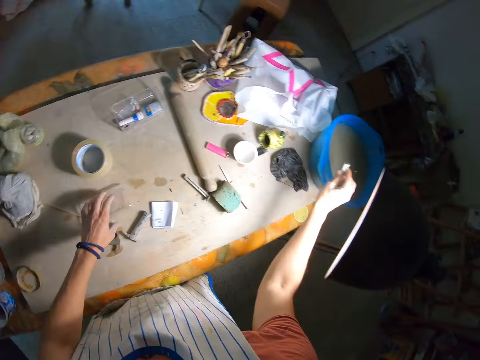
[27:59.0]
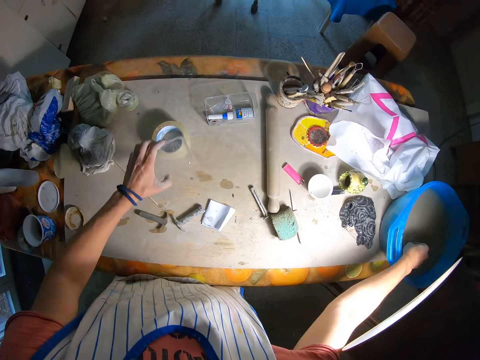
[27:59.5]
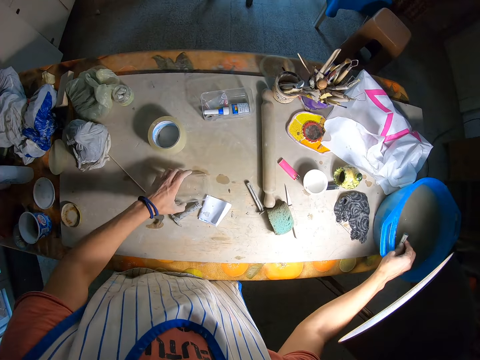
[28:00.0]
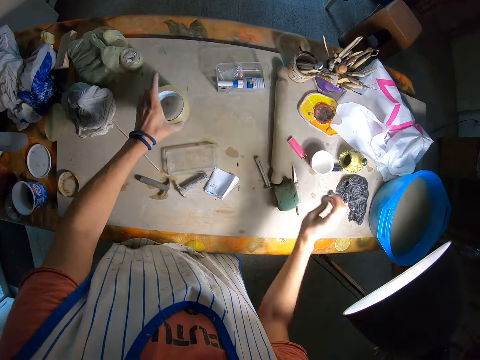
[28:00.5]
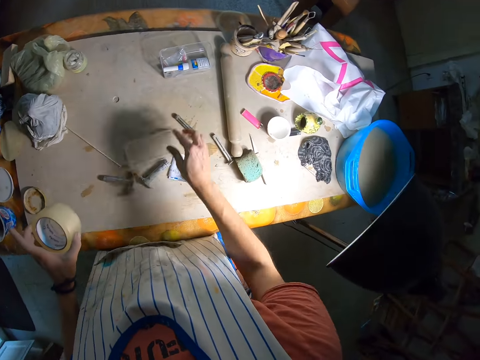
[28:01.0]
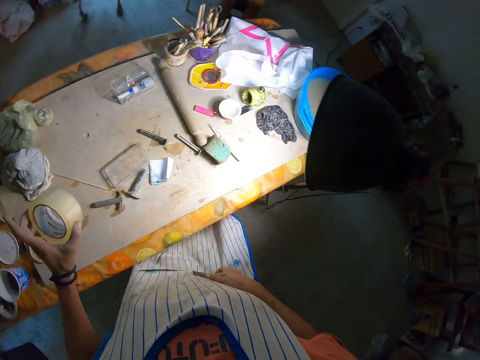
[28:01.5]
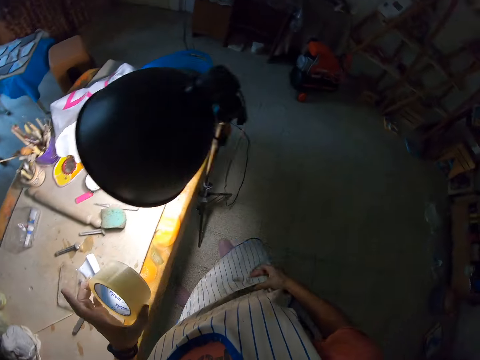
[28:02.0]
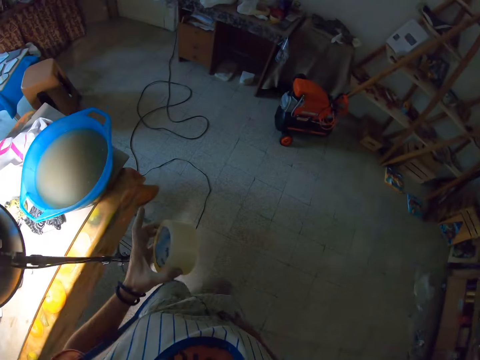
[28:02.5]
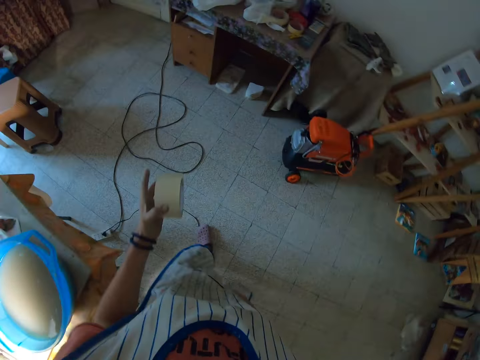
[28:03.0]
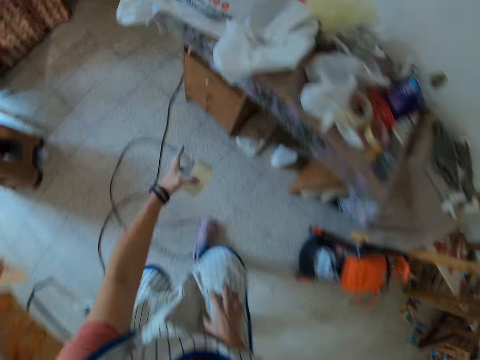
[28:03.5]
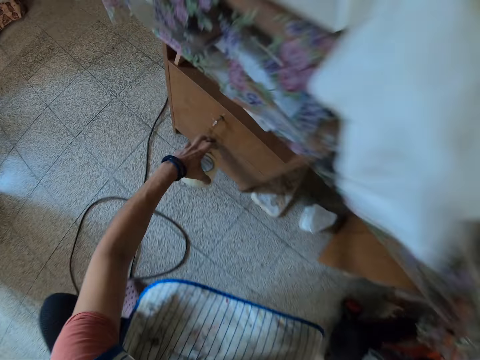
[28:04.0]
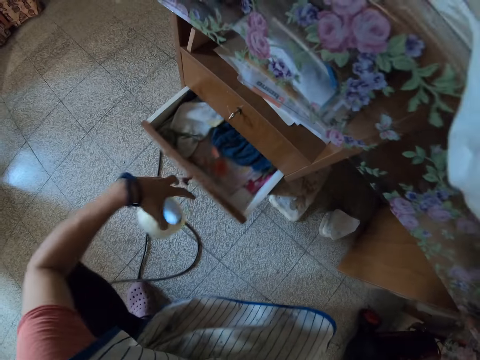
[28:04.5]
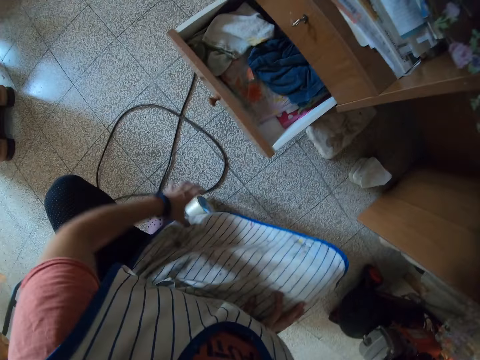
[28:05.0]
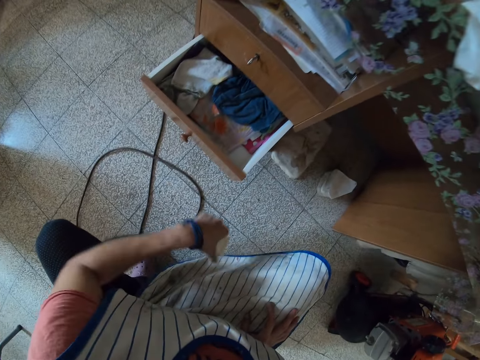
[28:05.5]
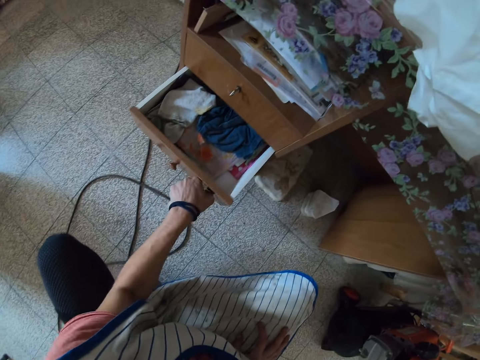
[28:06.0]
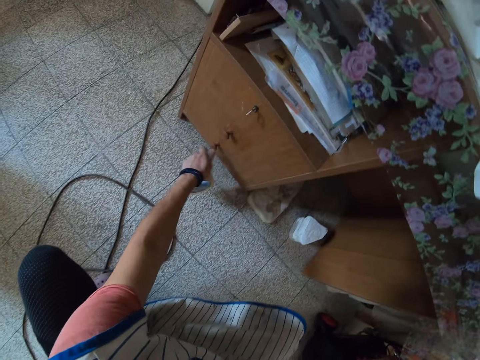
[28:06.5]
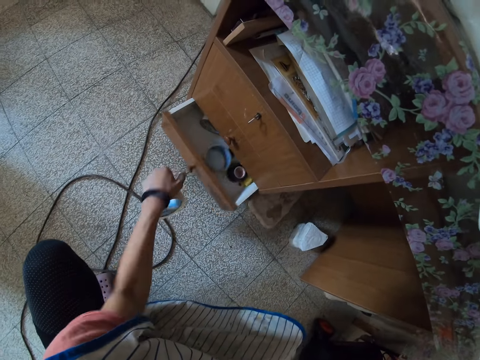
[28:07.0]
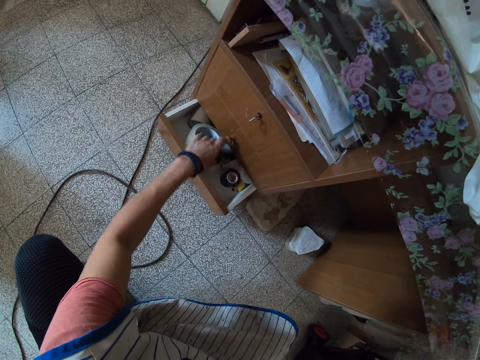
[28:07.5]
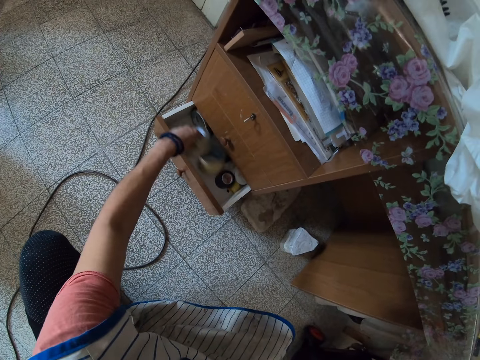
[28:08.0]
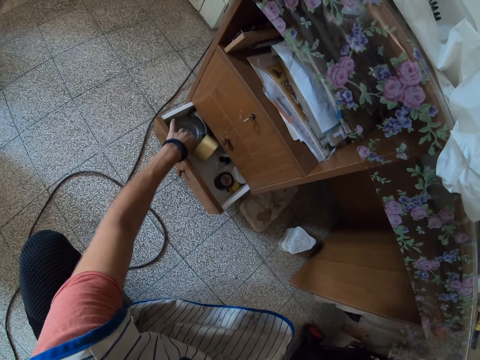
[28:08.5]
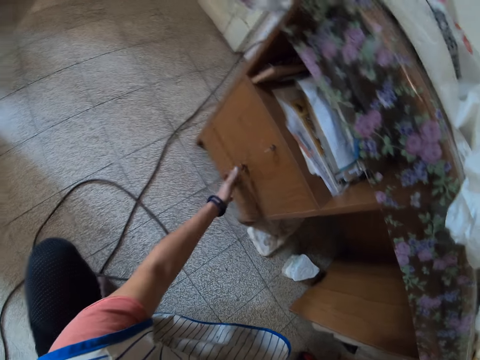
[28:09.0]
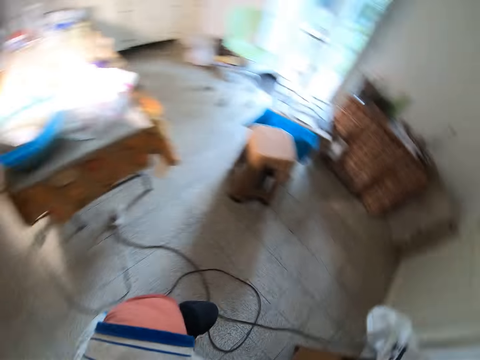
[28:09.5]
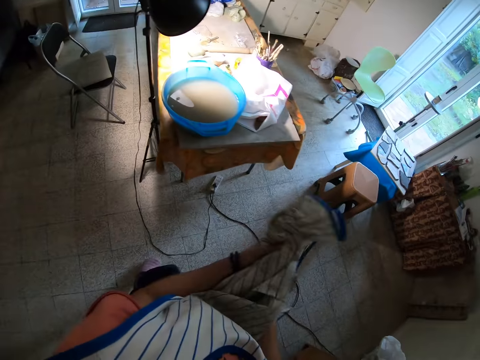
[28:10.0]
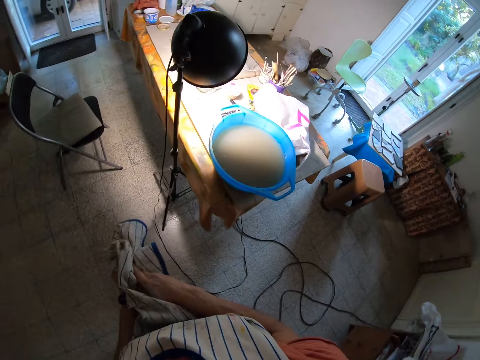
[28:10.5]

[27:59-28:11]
The camera wearer passes the nail in his left hand to his right hand. He picks the lid from the table with his left hand. He rinses the nail in his right hand in the bowl of water on the table. He drops the lid in his left hand on the table. He picks a cellotape from the table with his left hand. He drops the nail in his right hand on the table. He cleans his right hand on an apron. He walks towards the table. He opens a drawer with his left hand. He picks the cellotape from the floor with his left hand. He closes the drawer with his left hand. He opens the drawer with his left hand. He drops the cellotape in his left hand in the drawer. He closes the drawer with his left hand. He cleans his hands with the apron. He walks to the table.

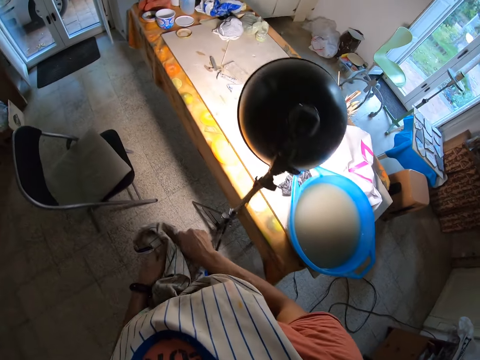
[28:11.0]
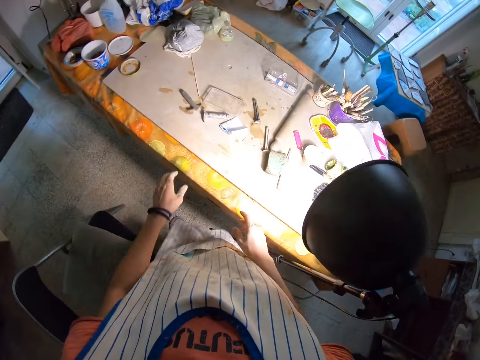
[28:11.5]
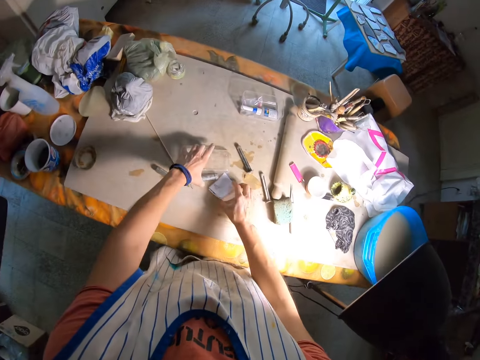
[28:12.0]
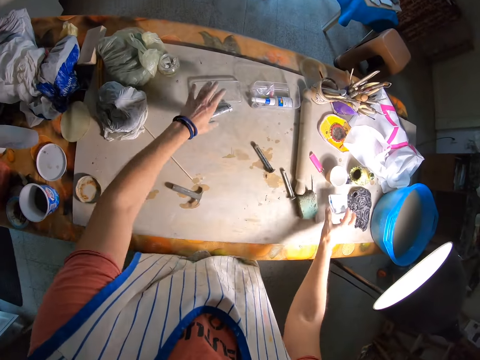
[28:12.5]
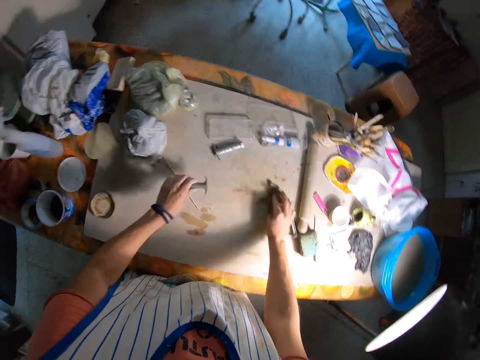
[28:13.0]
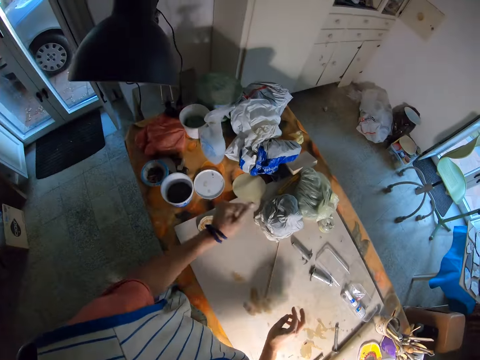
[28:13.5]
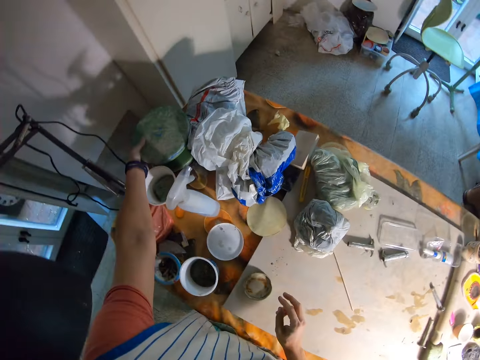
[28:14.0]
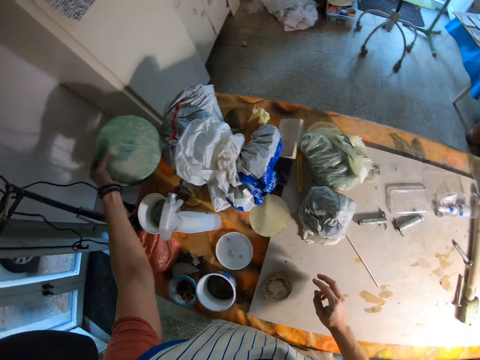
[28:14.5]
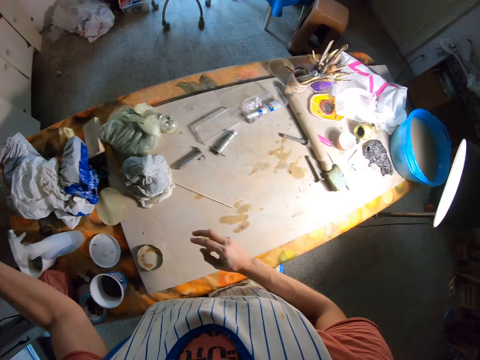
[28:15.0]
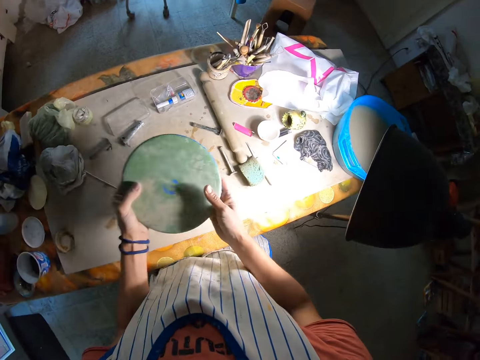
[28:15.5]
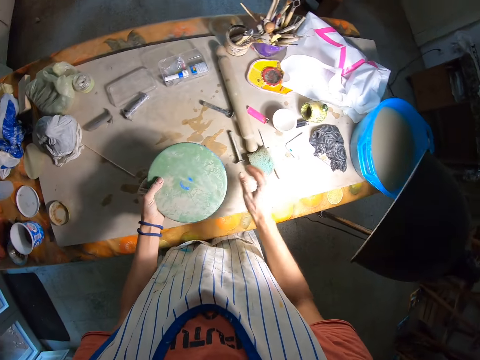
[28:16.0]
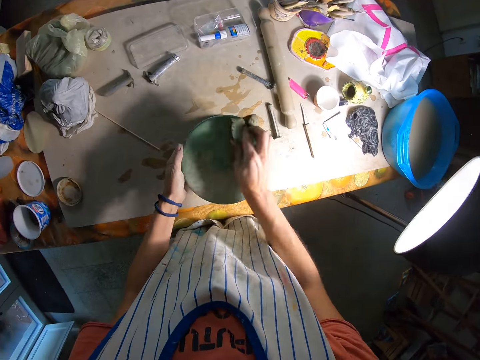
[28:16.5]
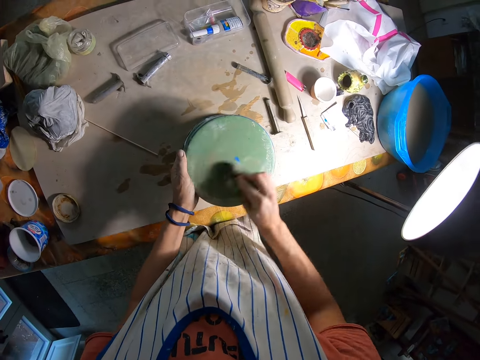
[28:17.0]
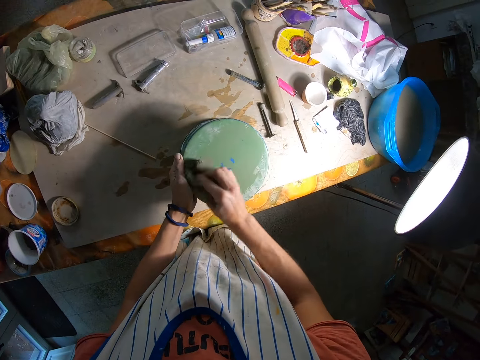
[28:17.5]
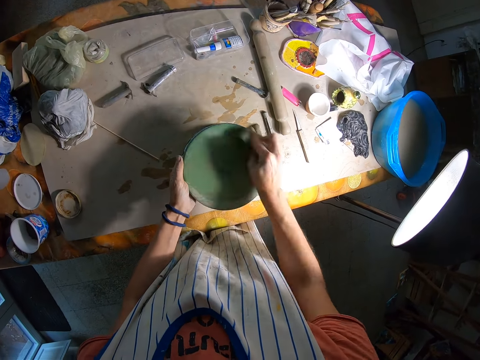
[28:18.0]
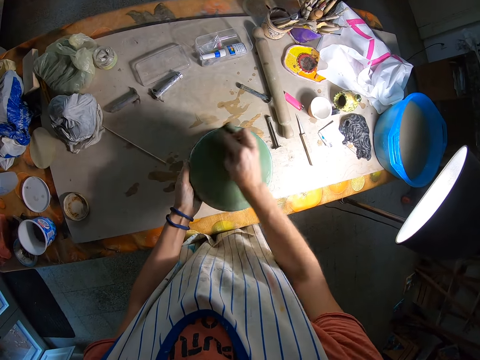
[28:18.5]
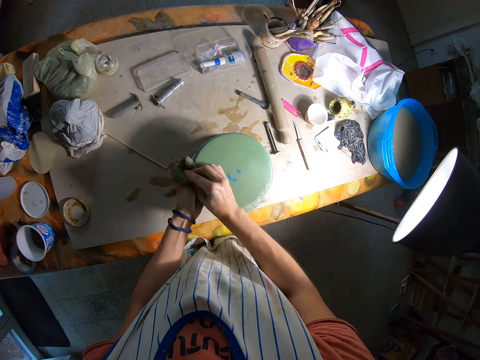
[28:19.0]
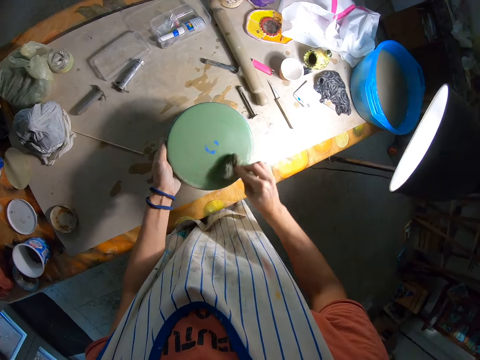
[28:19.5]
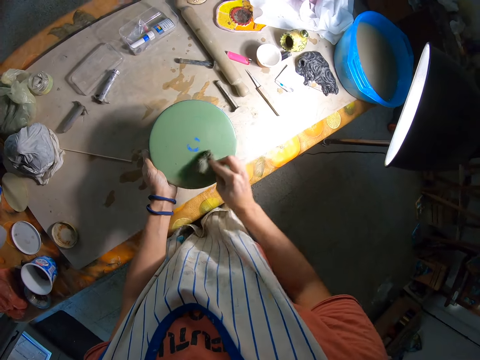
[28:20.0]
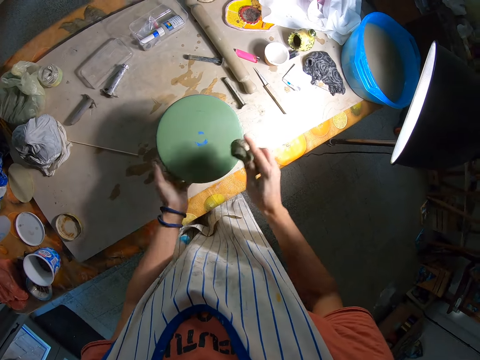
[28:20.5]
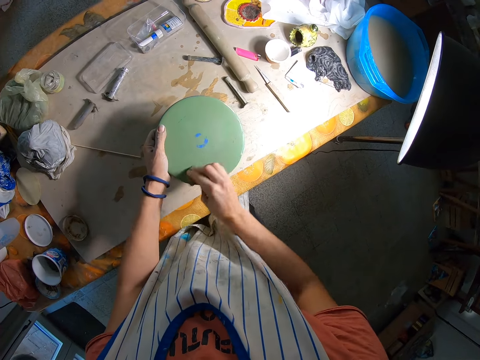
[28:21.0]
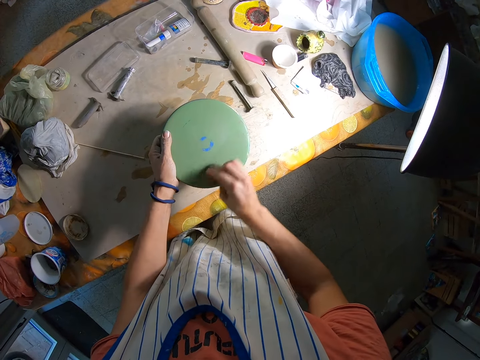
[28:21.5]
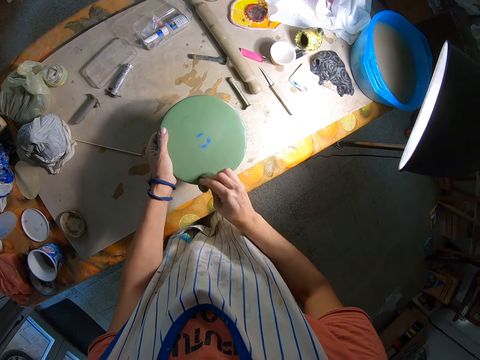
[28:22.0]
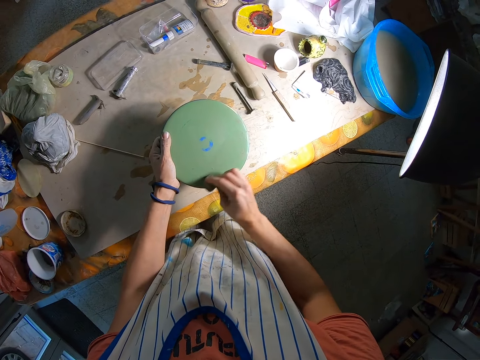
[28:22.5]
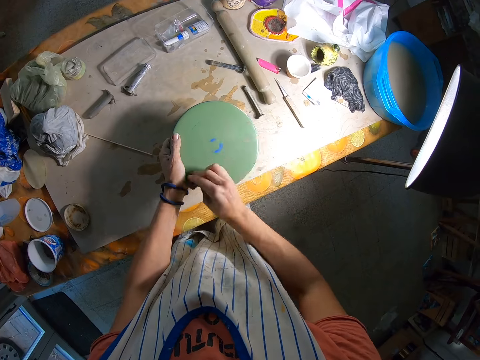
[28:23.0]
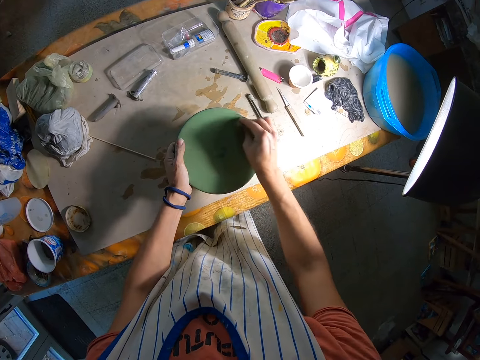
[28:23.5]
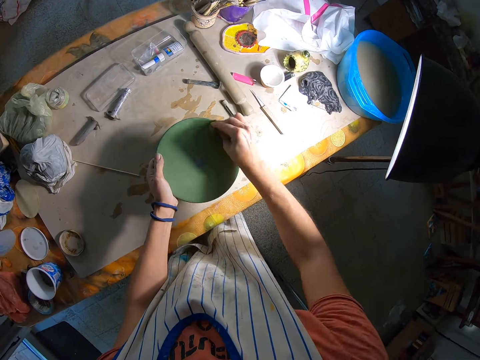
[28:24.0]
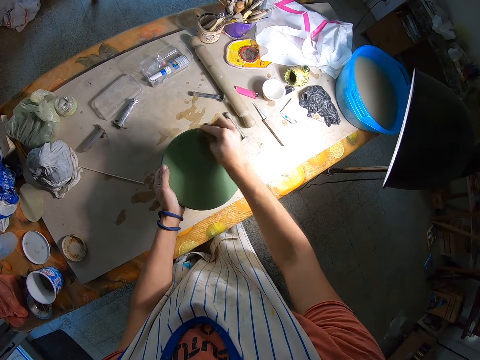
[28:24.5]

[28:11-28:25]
The camera wearer shifts the lid and the pottery carver on the table with his left hand. He picks the paper on the table with his right hand. He drops the paper in his right hand on the table. He picks the pottery carver on the table with his left hand. He rolls the nail on the table with his right hand. He drops the pottery carver in his left hand on the table. He picks a green pottery wheel on the table with his right hand. He holds the green pottery wheel with both hands. He places the green pottery wheel in his hands on the table. He takes his right hand off the green pottery wheel. He picks a foam from the table with his right hand. He wipes the surface of the green pottery wheel with the foam in his right hand.
